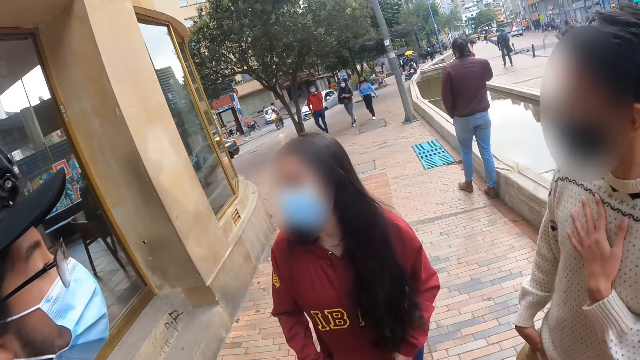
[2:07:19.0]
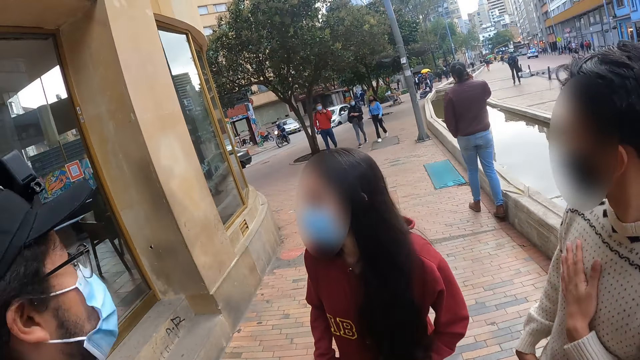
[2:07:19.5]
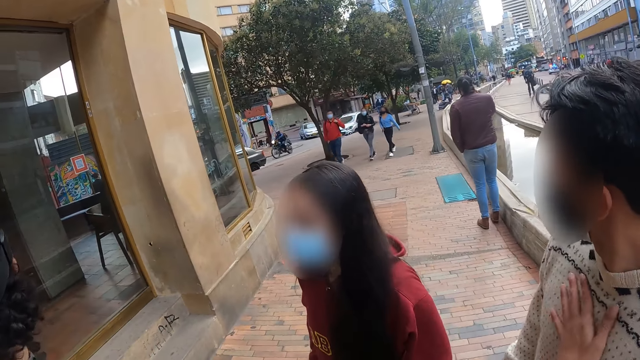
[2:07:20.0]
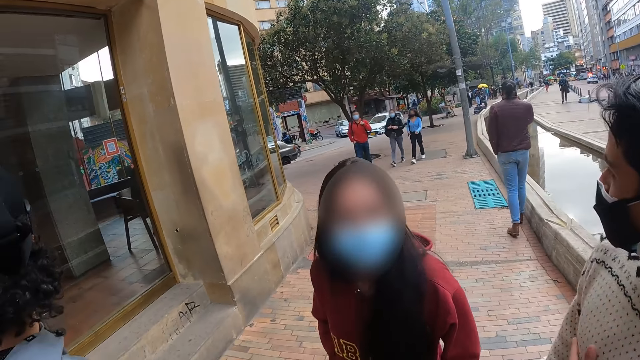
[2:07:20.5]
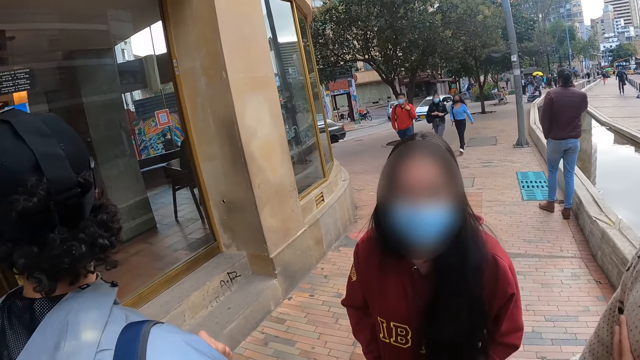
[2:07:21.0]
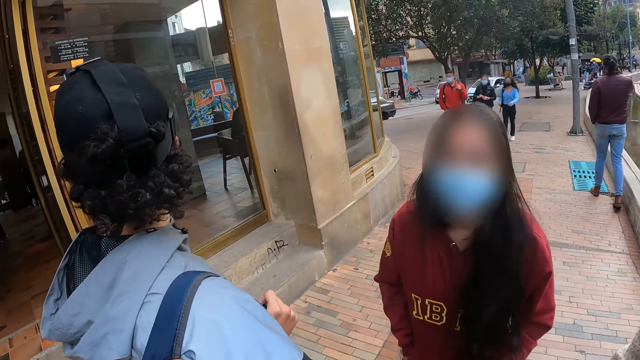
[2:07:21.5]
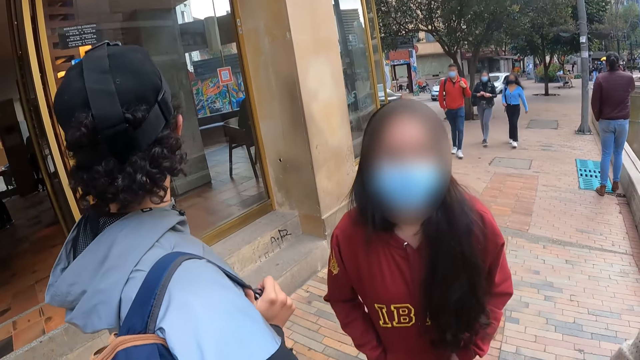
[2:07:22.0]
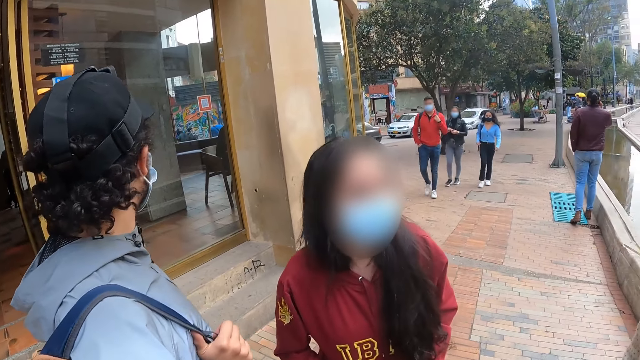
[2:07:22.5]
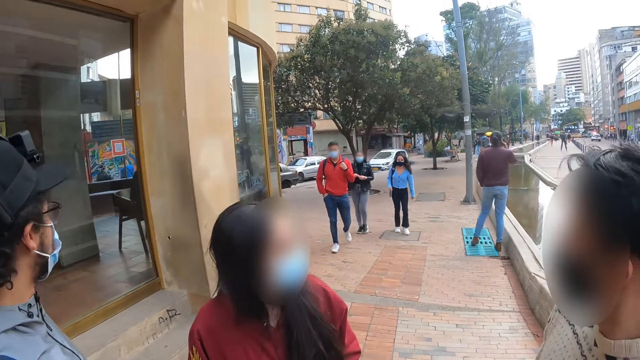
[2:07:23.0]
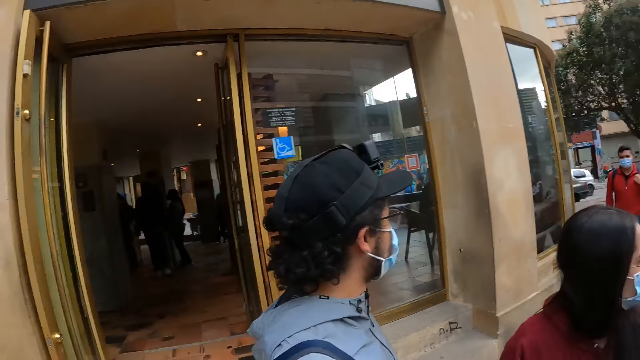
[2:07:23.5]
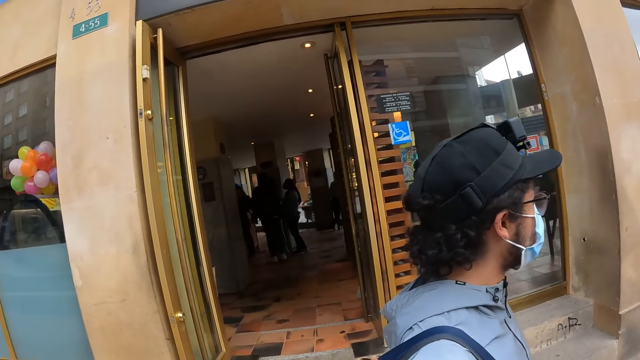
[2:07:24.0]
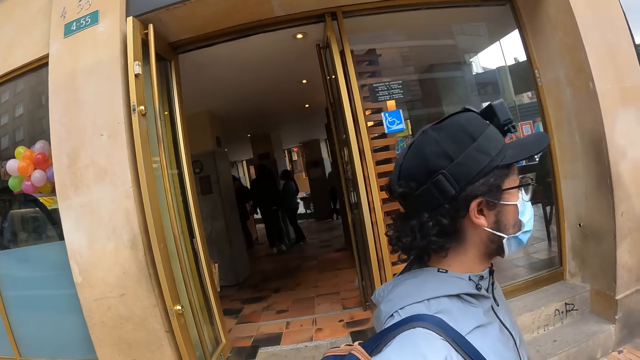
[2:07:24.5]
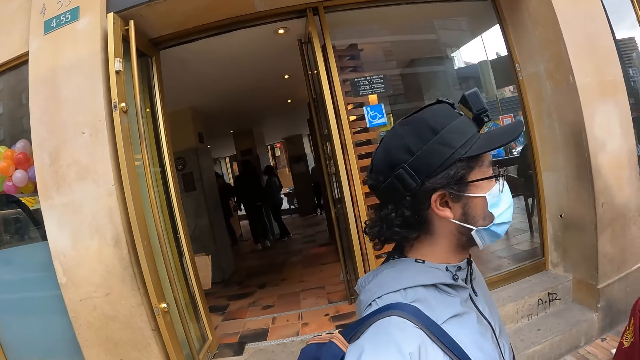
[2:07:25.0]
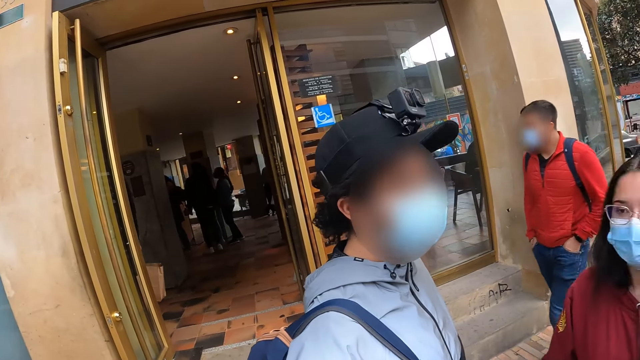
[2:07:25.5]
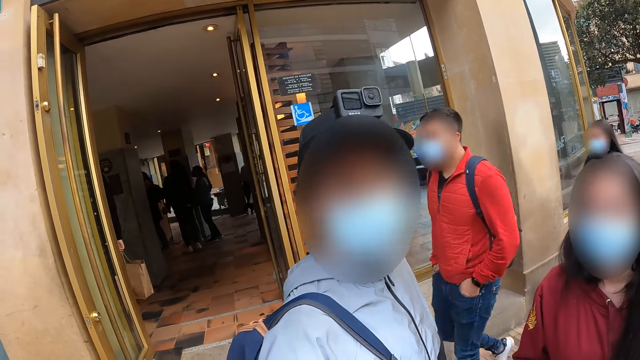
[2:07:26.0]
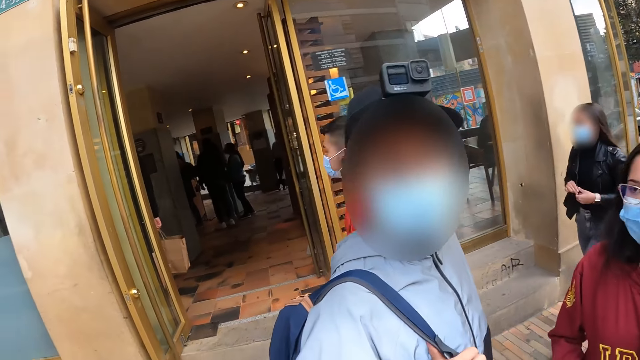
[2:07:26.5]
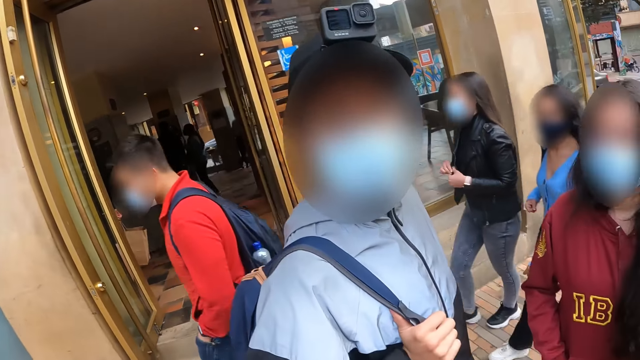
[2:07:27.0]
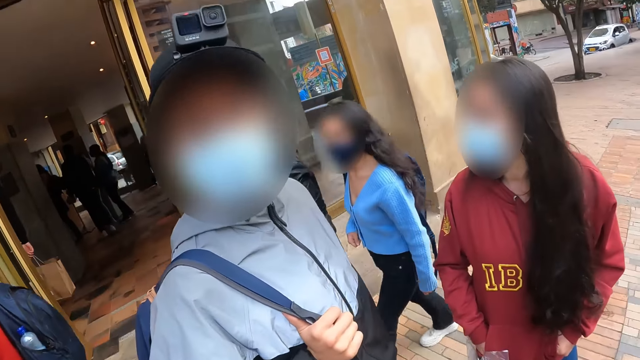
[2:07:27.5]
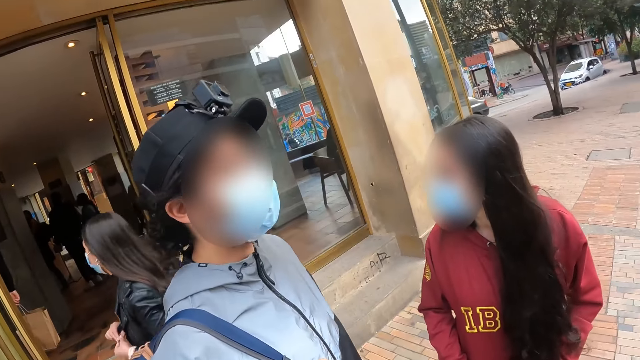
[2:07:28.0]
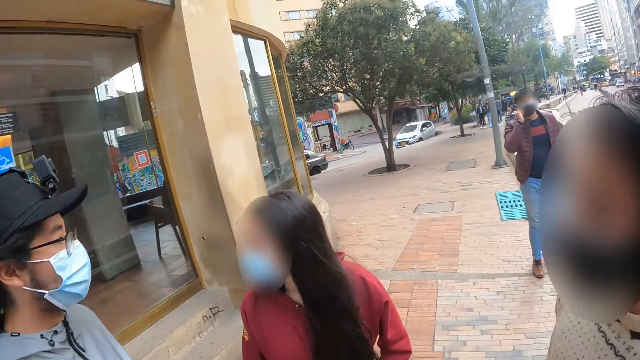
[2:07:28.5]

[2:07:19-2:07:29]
The camera wearer interacts with a woman and another woman. The women look around. The camera wearer looks around.

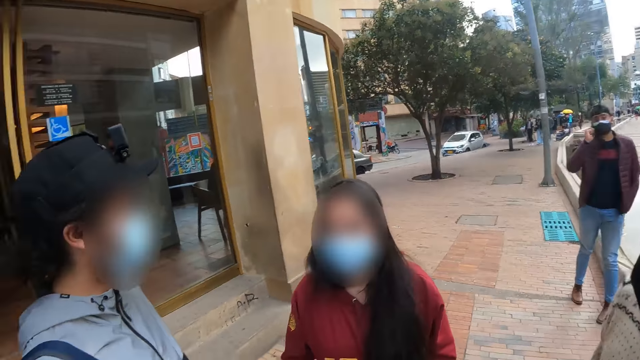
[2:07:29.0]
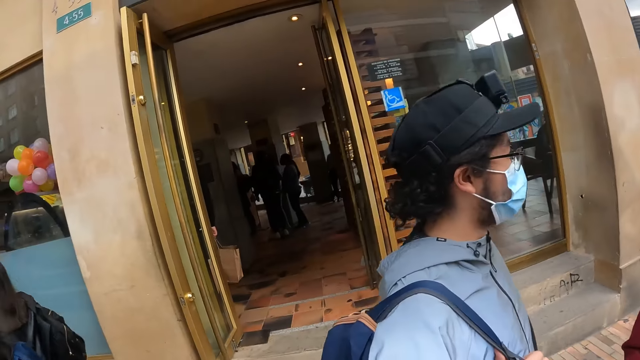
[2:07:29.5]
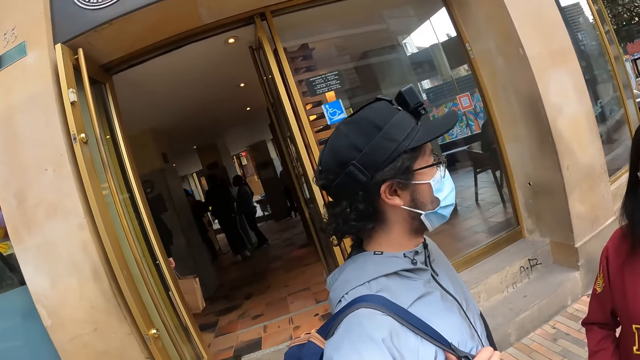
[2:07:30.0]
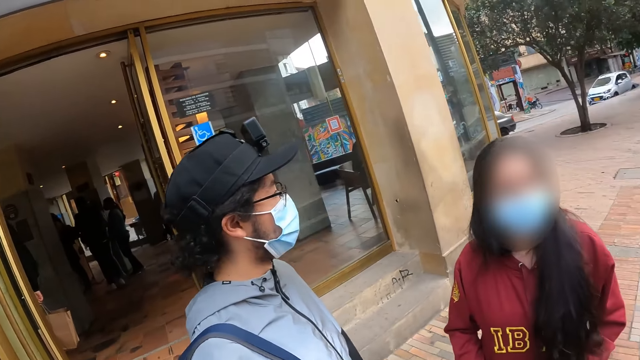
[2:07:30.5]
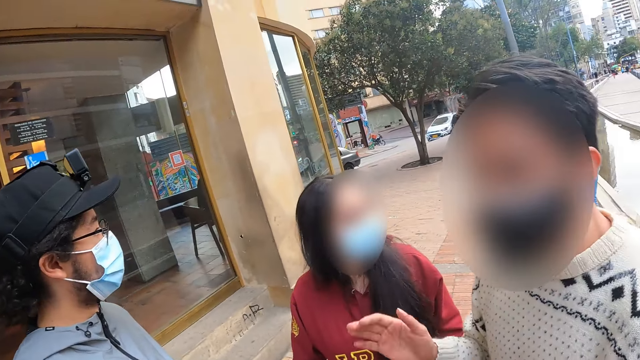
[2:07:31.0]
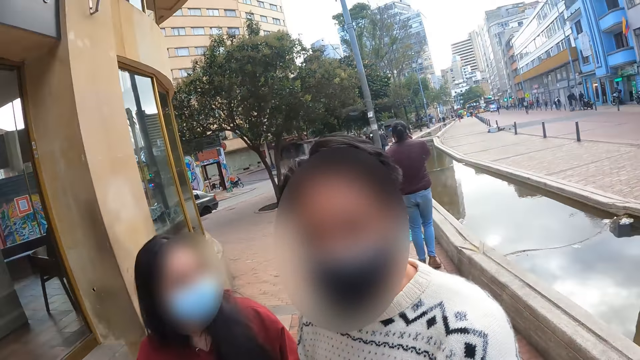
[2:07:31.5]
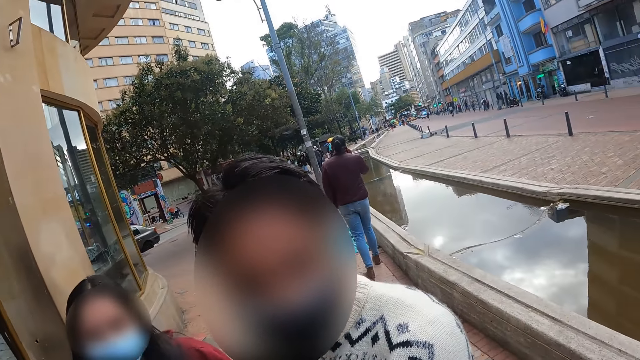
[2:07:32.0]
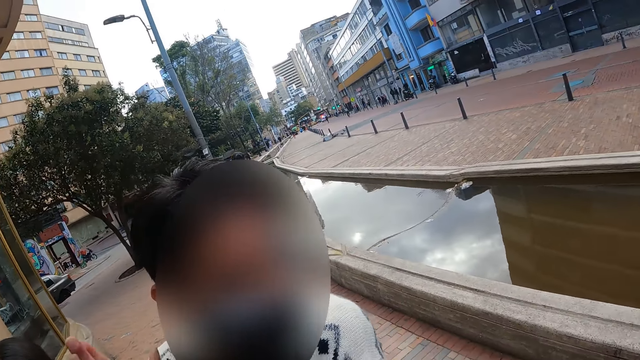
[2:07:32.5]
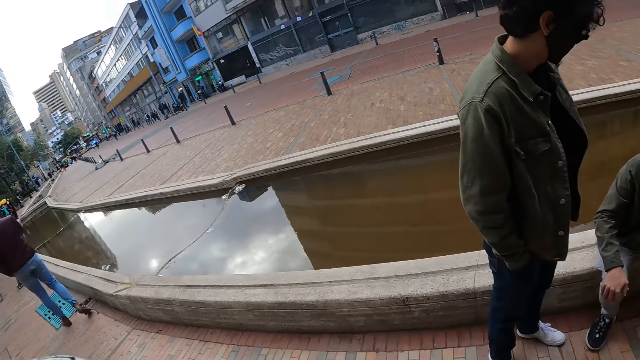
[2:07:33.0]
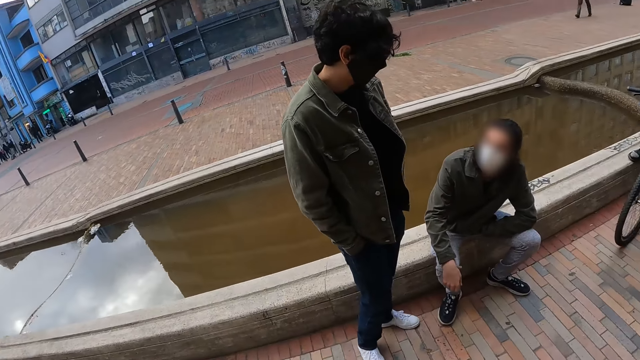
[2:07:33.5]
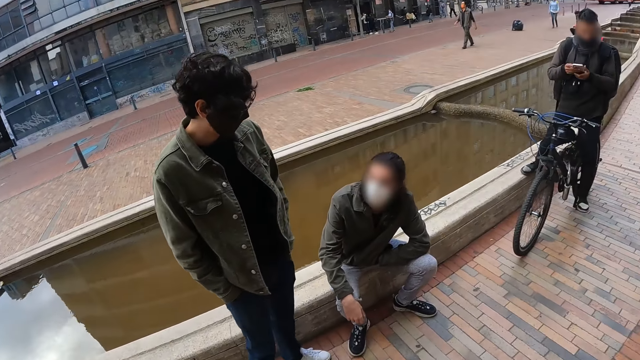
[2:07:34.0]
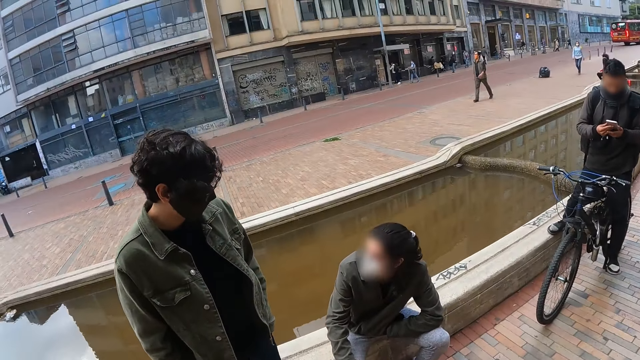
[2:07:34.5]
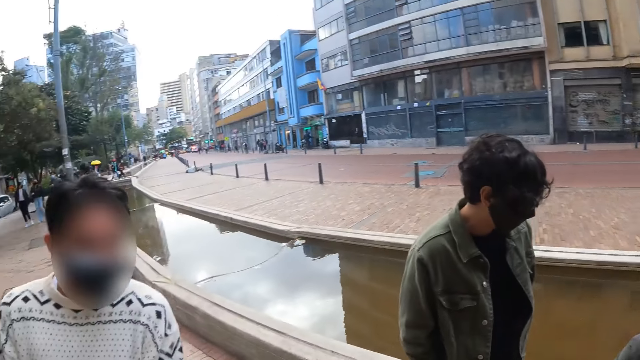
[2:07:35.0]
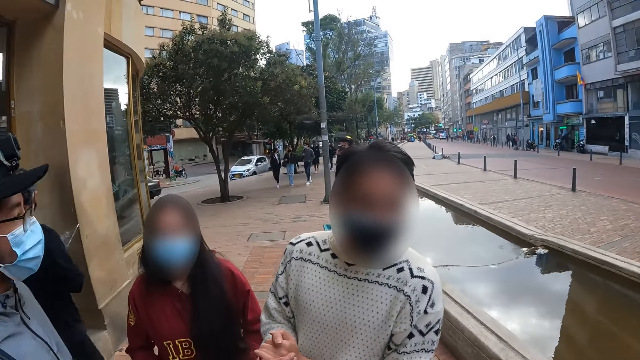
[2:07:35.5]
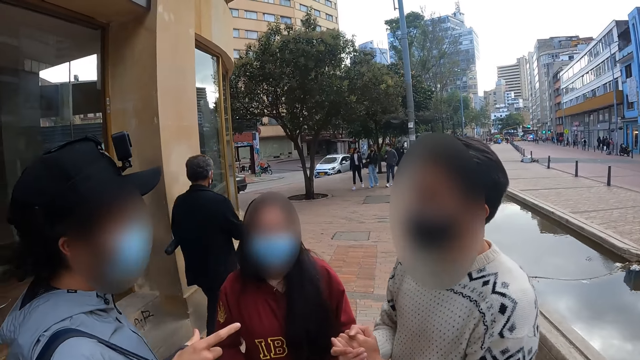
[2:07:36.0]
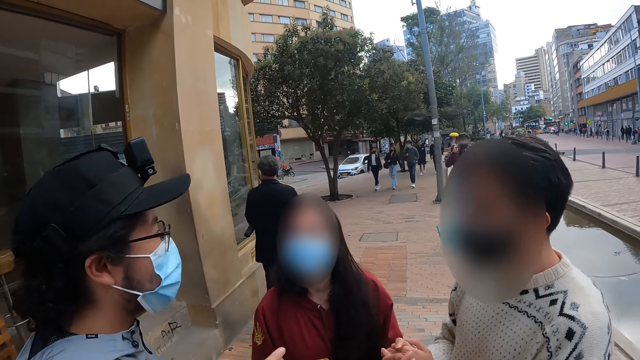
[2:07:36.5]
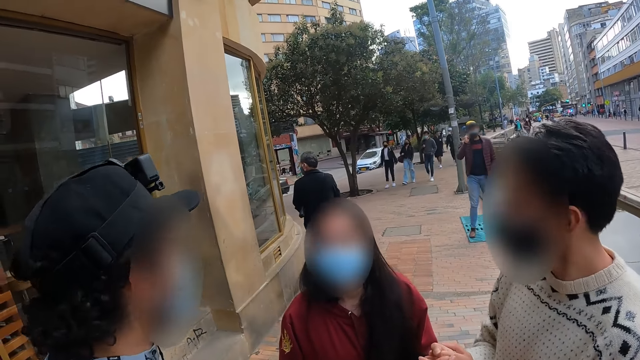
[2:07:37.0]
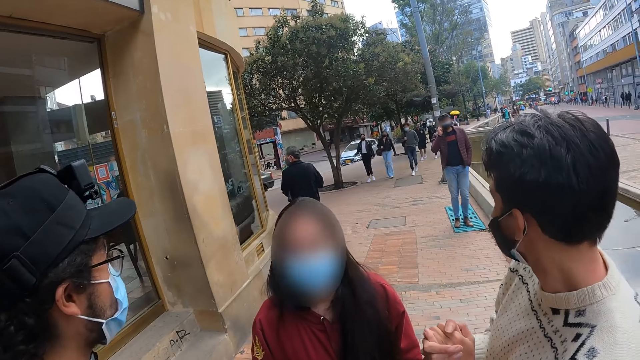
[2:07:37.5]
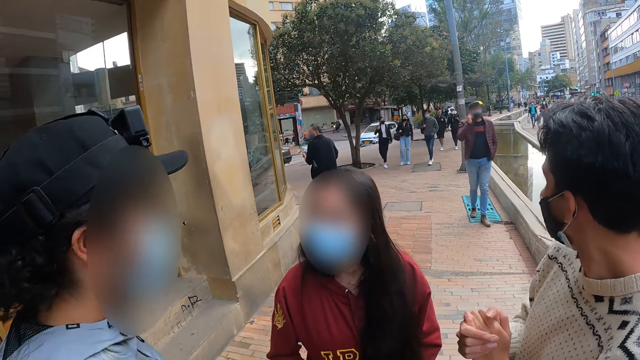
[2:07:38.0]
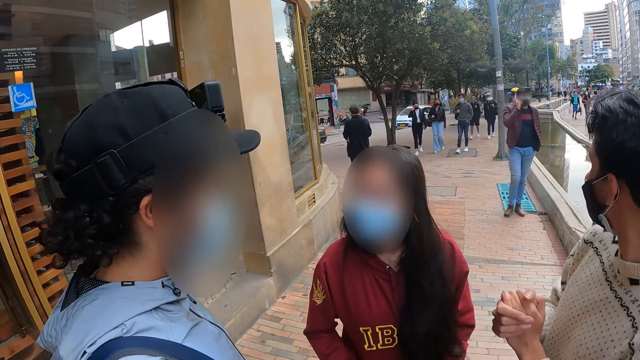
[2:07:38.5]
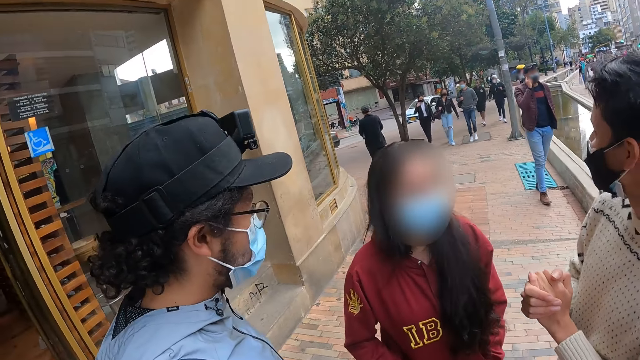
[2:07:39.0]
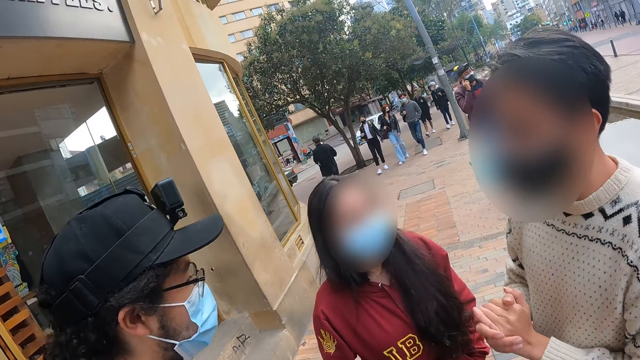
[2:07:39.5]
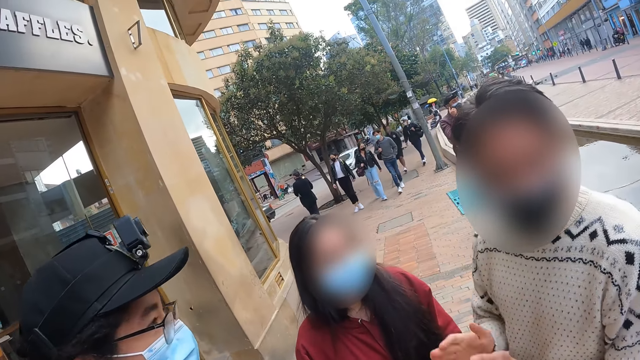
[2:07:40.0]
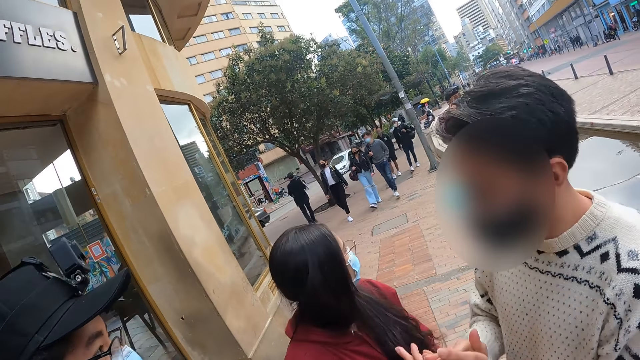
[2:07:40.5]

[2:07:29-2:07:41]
A man interacts with the camera wearer. The camera wearer looks around.
